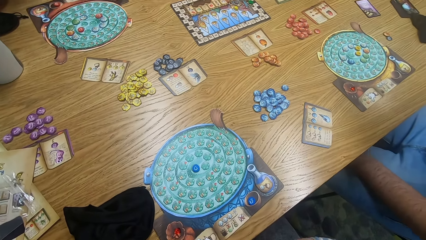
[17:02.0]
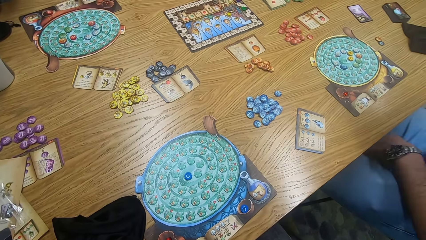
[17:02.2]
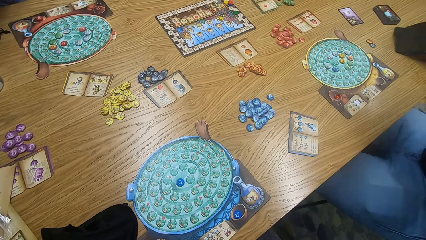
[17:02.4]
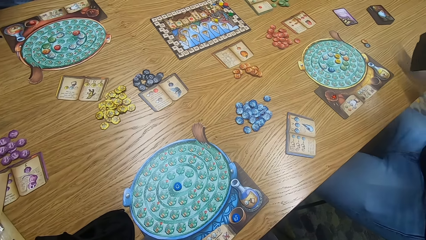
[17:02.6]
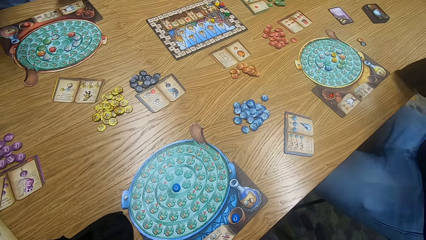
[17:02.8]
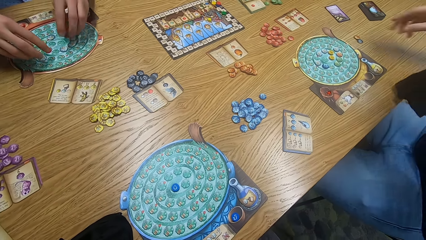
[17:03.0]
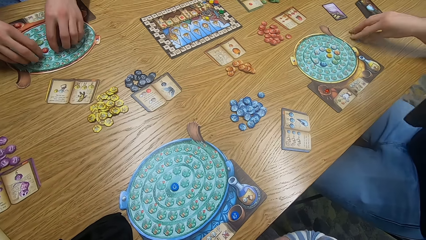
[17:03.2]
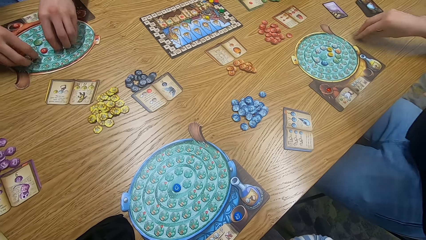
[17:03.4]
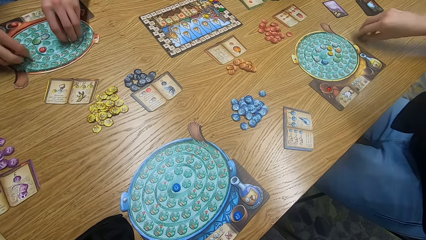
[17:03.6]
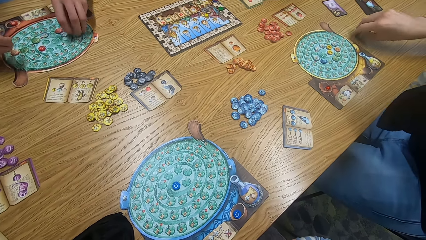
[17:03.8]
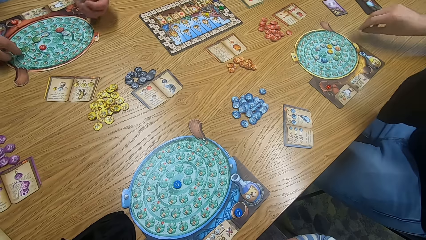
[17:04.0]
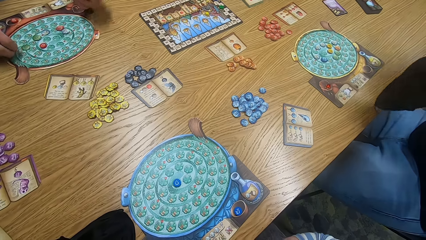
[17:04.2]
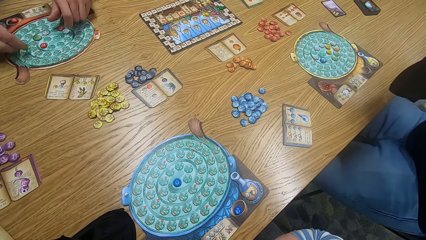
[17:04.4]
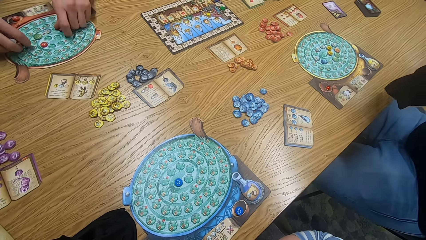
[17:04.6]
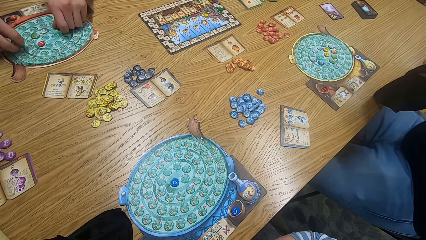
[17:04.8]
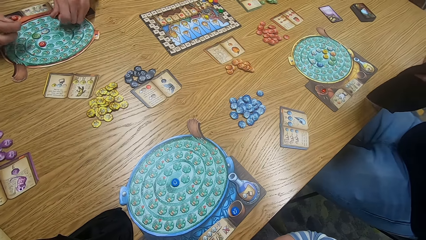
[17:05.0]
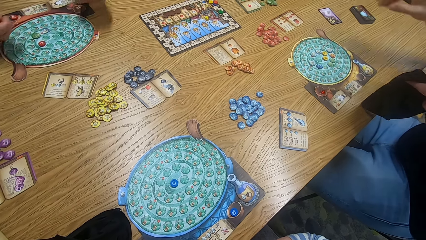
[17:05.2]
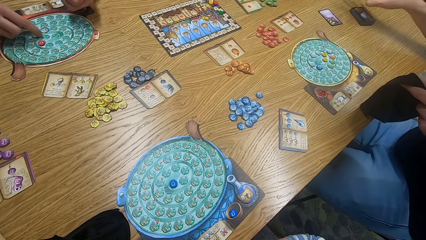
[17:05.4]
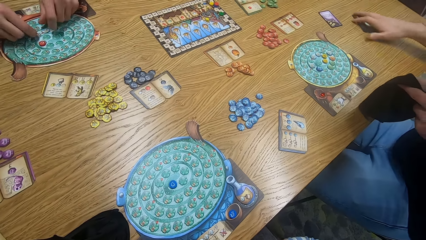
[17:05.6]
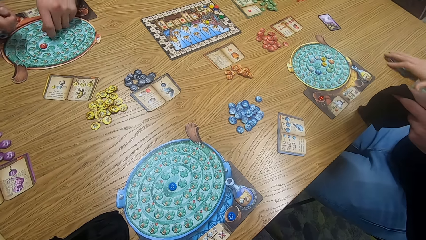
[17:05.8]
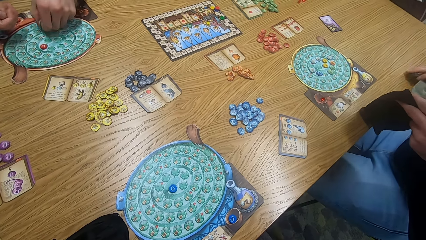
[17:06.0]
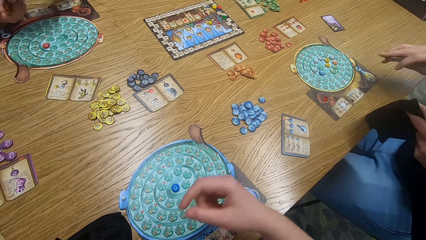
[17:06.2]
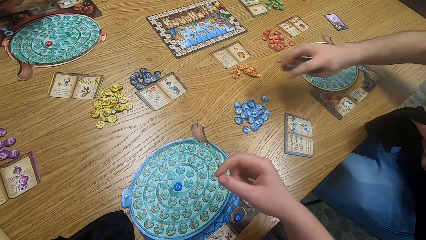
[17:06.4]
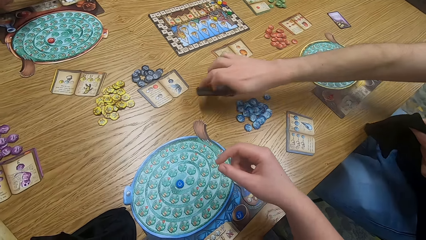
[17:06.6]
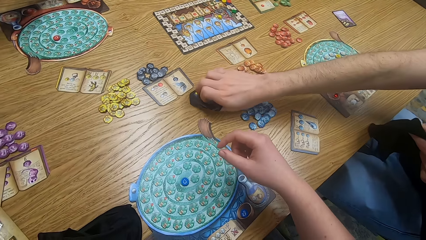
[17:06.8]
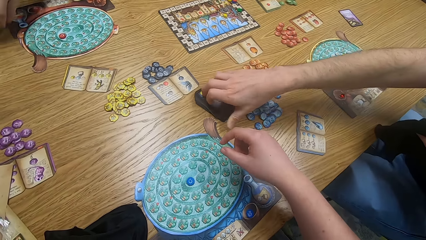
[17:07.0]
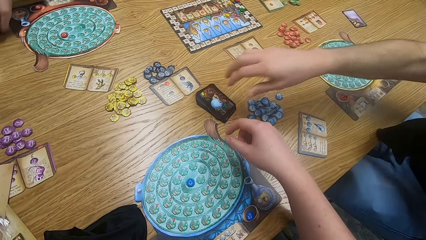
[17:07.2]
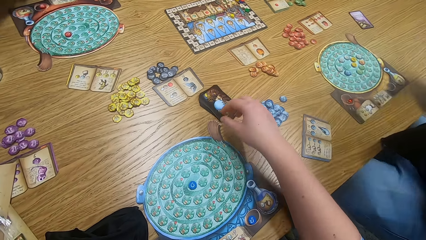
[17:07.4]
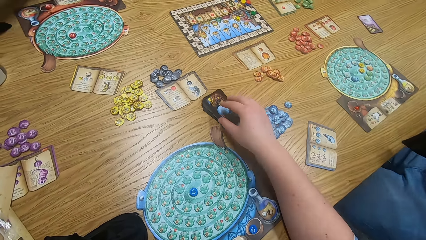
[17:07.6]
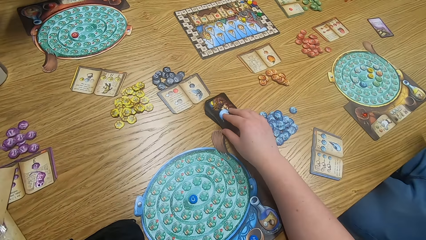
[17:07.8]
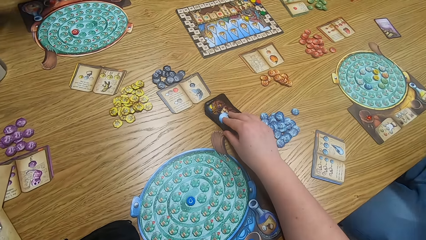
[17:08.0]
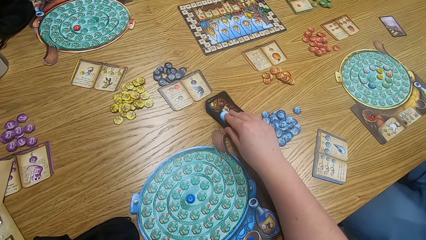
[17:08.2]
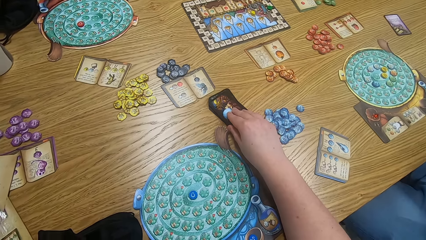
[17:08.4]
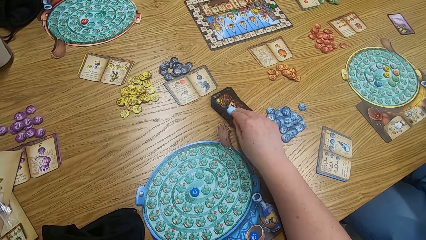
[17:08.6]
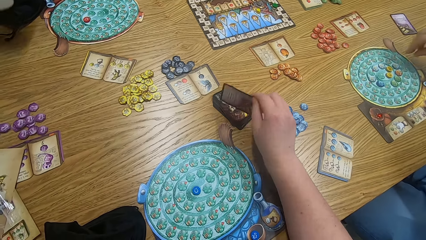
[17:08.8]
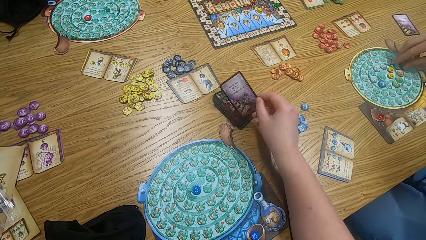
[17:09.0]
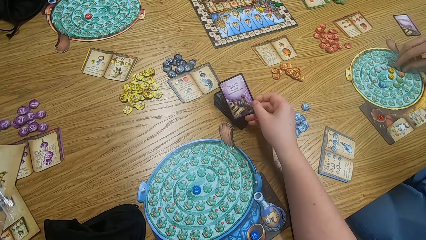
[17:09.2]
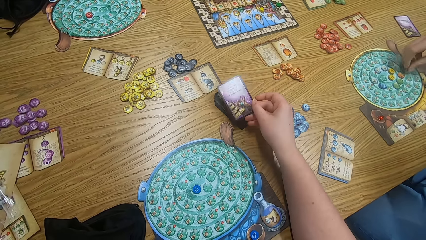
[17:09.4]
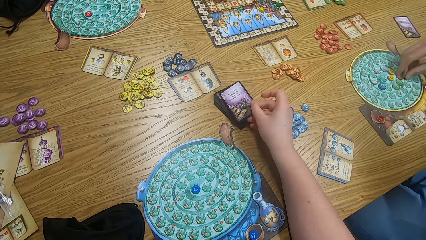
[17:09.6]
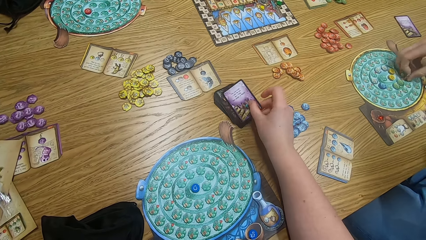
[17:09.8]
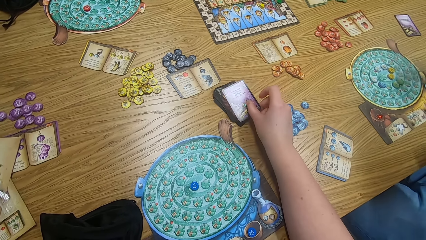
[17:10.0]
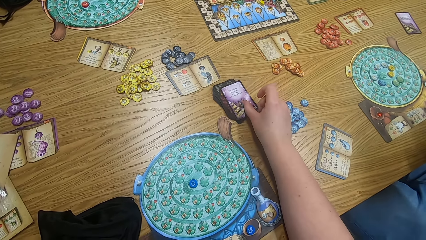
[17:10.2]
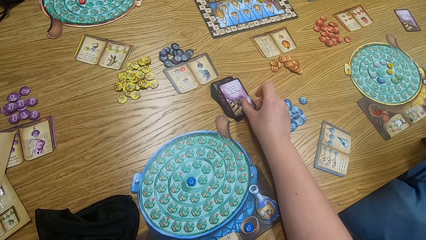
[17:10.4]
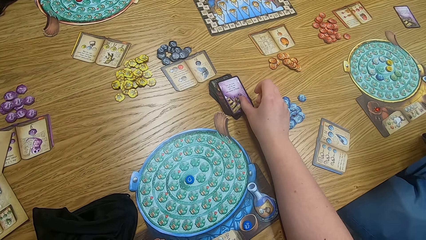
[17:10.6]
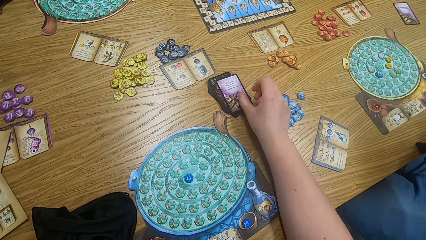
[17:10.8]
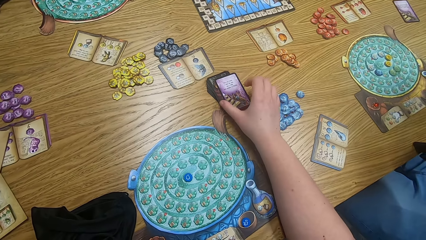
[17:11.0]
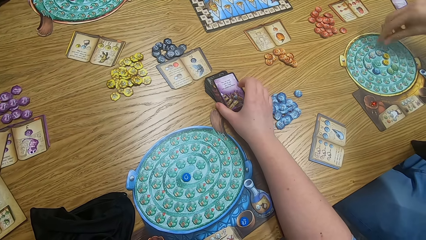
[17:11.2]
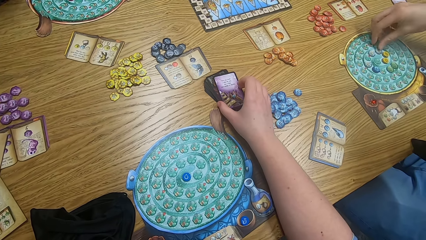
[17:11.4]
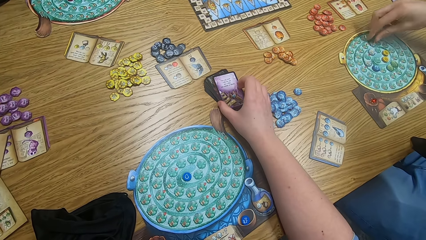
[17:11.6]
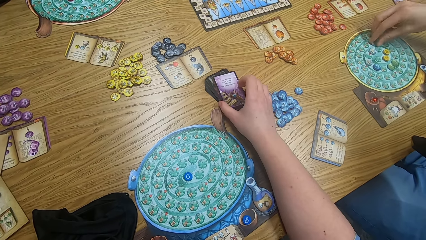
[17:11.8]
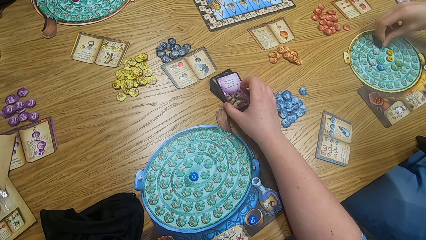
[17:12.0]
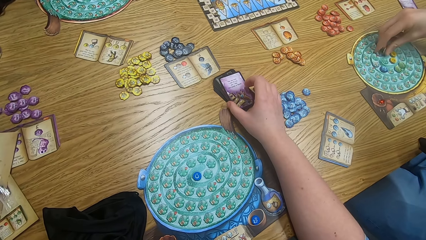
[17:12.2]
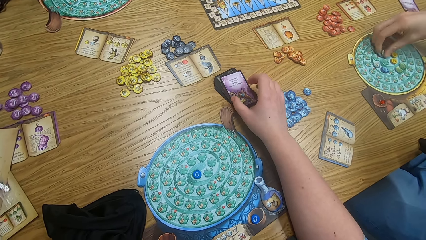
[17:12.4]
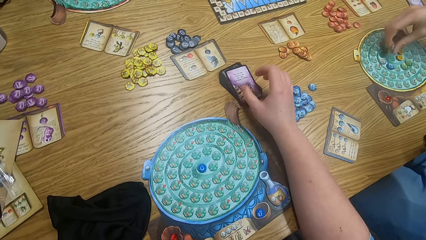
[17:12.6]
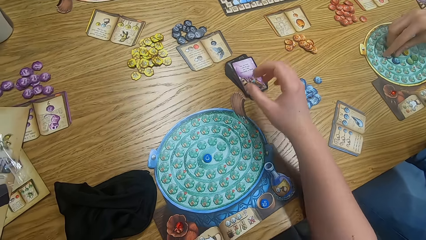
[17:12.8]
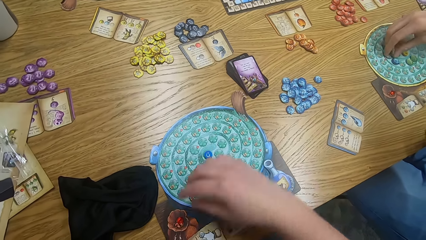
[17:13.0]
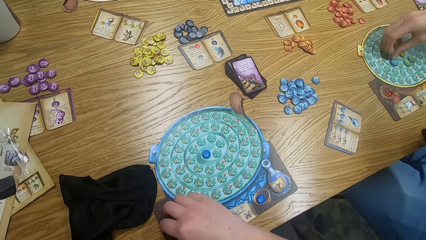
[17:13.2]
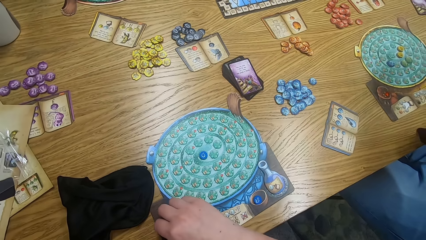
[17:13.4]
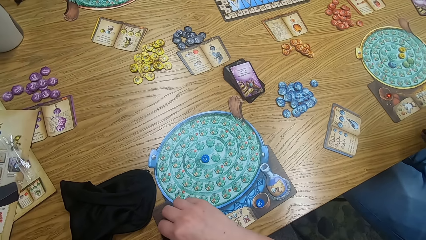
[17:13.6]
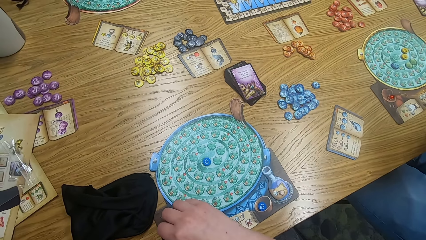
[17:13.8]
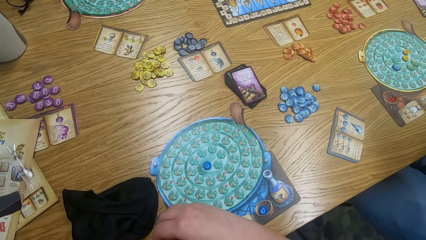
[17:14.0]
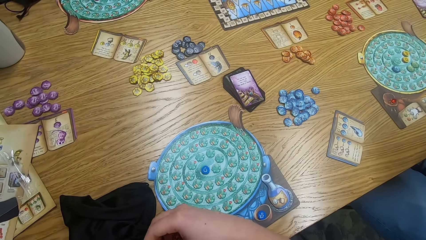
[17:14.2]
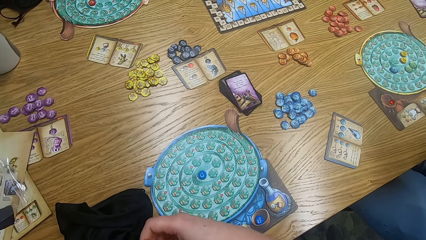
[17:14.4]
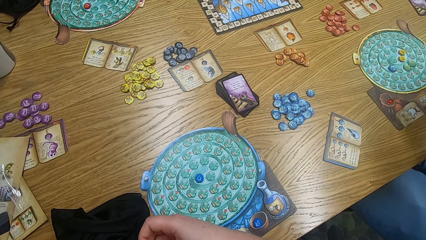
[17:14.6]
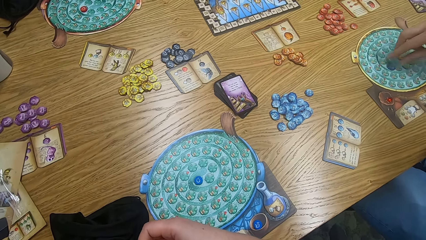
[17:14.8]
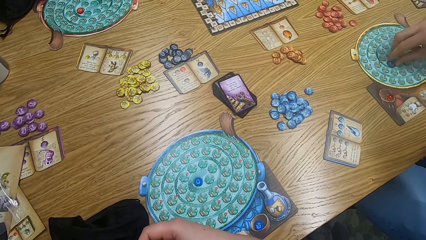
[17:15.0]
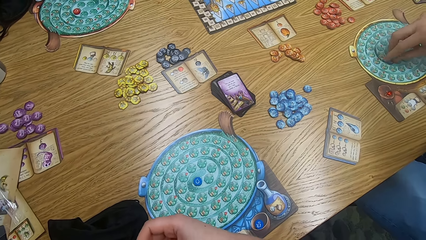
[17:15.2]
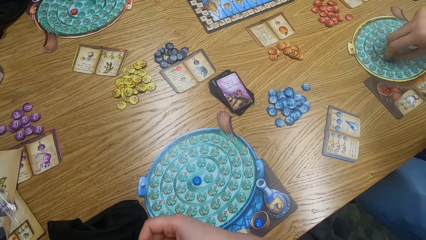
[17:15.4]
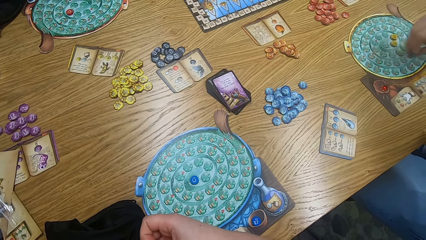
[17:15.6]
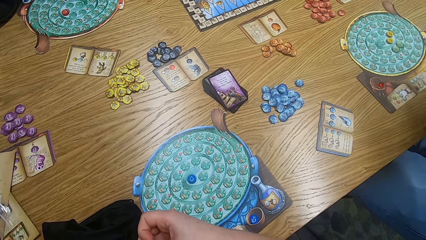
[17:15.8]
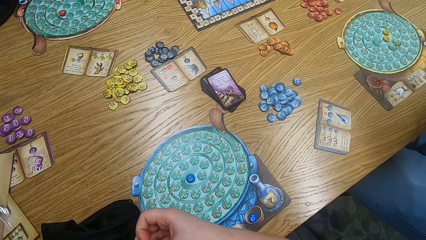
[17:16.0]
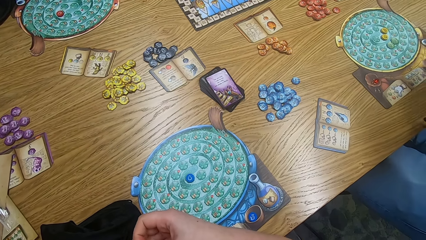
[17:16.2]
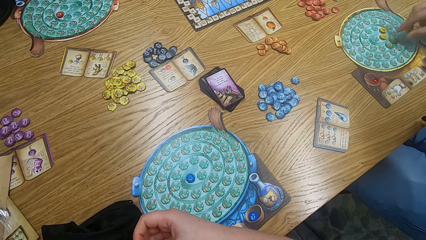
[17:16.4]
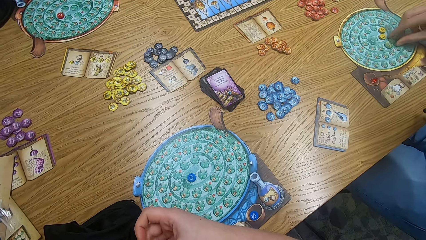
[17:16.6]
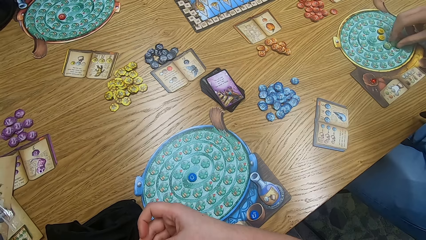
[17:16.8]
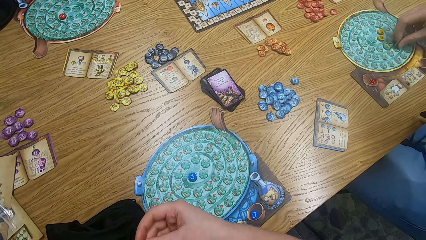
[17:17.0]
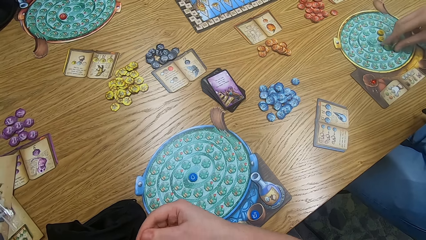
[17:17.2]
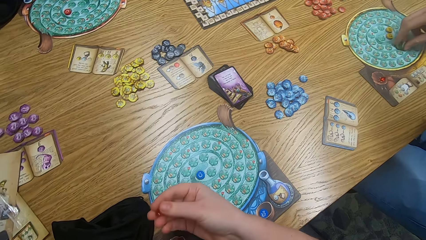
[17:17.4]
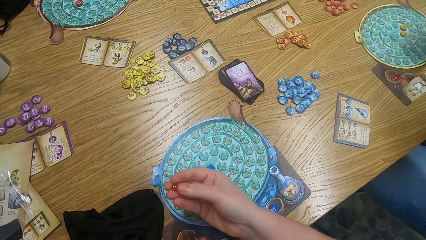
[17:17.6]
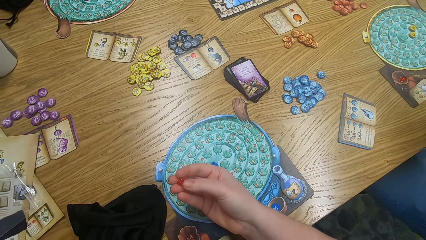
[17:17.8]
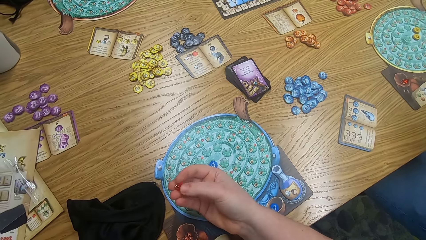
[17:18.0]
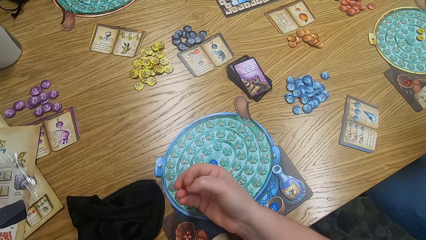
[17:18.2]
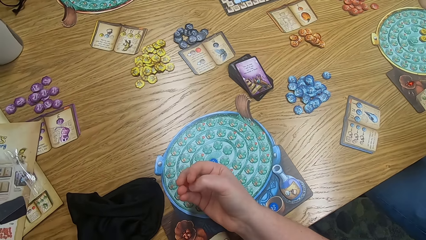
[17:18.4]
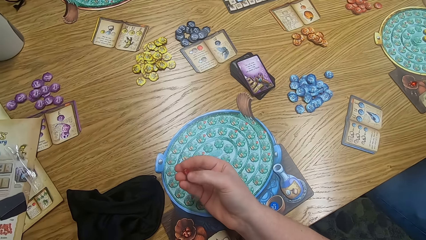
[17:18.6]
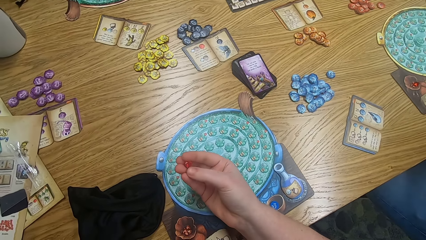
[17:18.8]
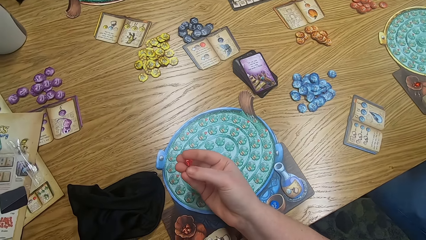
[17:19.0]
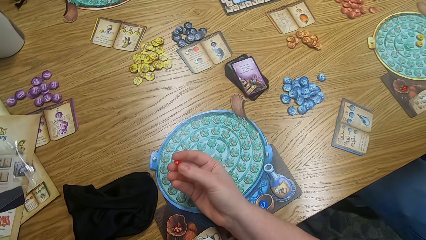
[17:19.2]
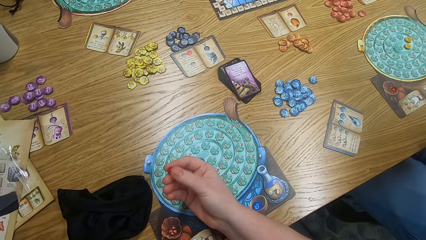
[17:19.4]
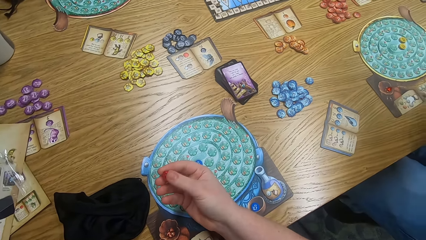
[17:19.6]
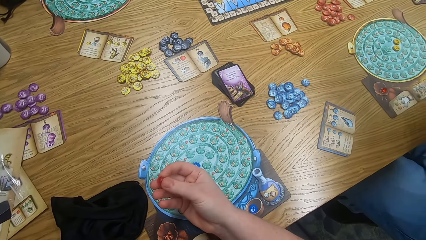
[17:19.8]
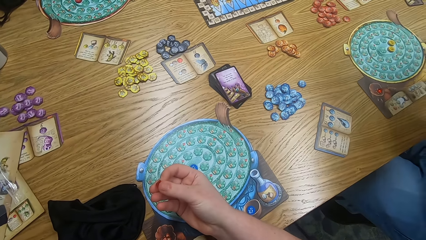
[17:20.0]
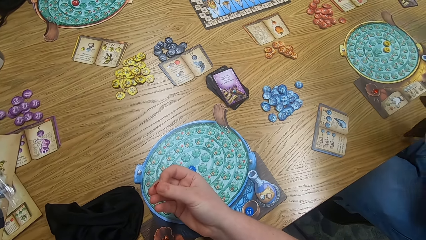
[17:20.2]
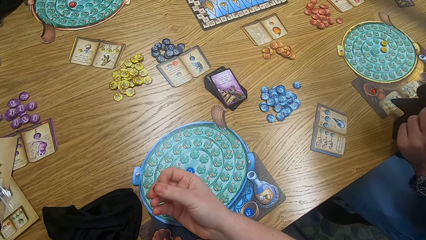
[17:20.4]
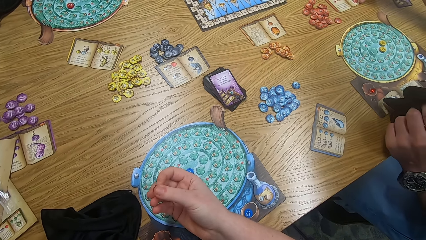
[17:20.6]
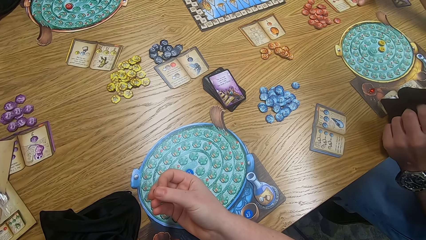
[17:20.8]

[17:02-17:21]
A man picks up the bag. Another man plays the game. The first man picks tiles from the table. The first man plays the game. The other man plays the game. The first man plays the game. The other man plays the game. The camera wearer plays the game and holds a card from the table. The first man plays the game and picks cards on the game board. The camera wearer holds the bag. The first man plays the game. The camera wearer holds the game board.
